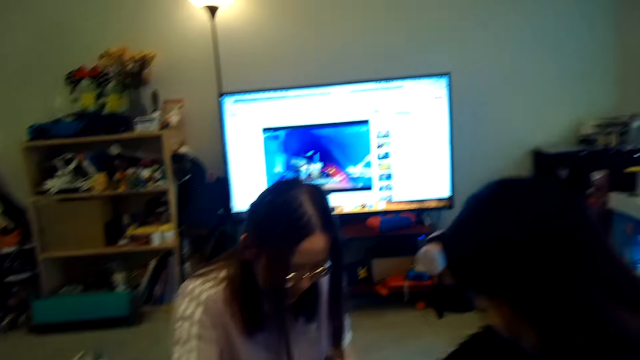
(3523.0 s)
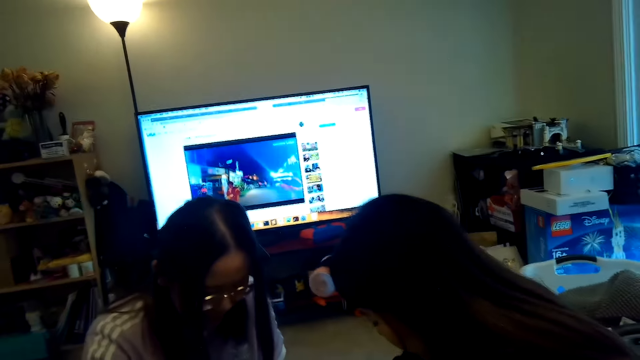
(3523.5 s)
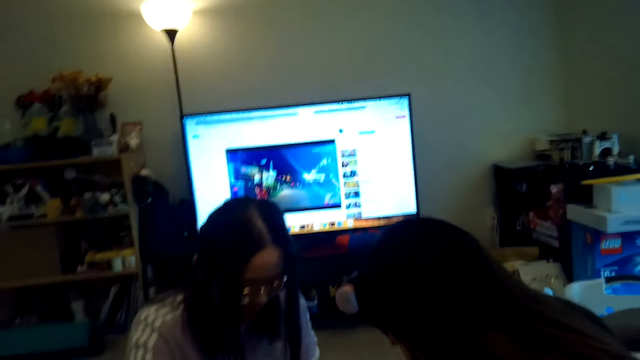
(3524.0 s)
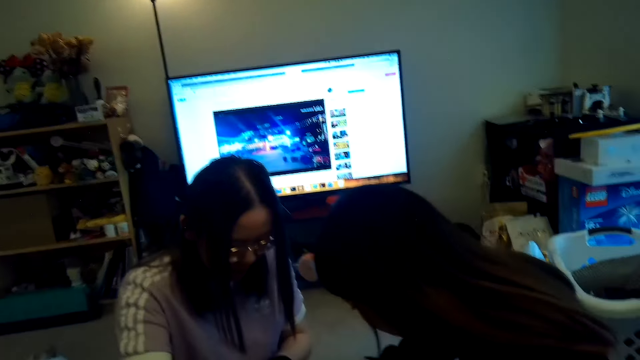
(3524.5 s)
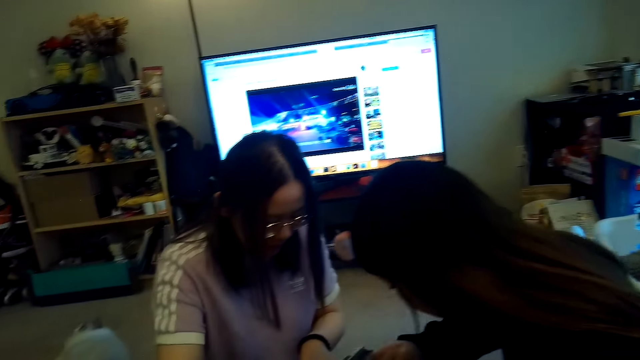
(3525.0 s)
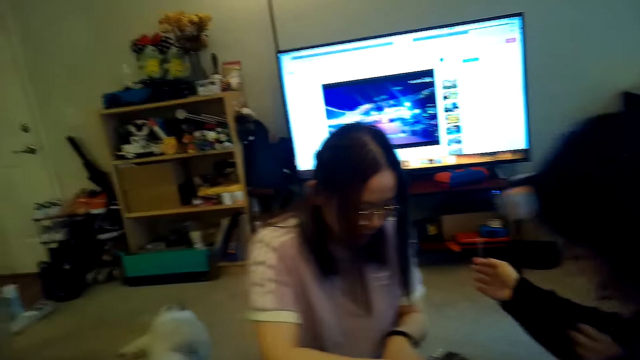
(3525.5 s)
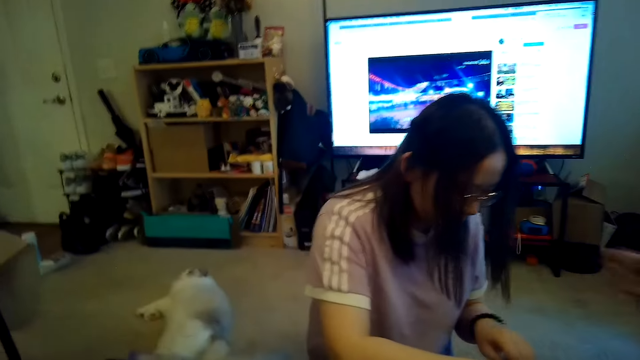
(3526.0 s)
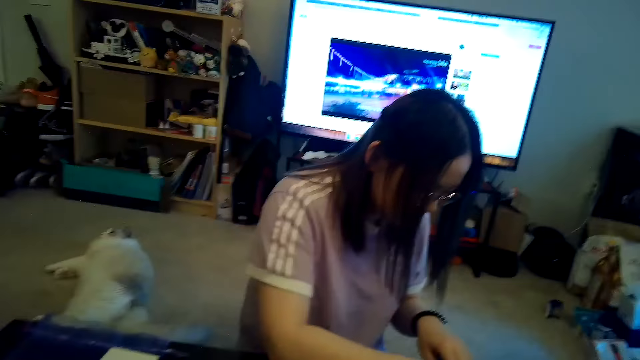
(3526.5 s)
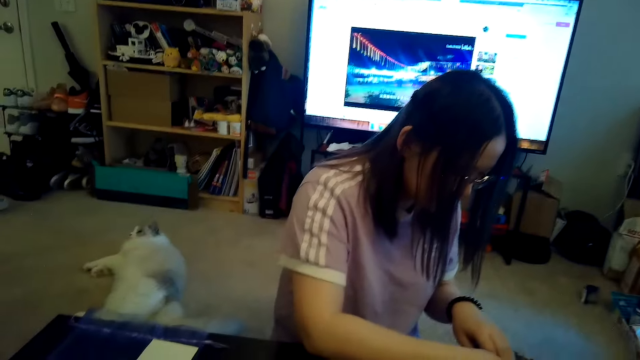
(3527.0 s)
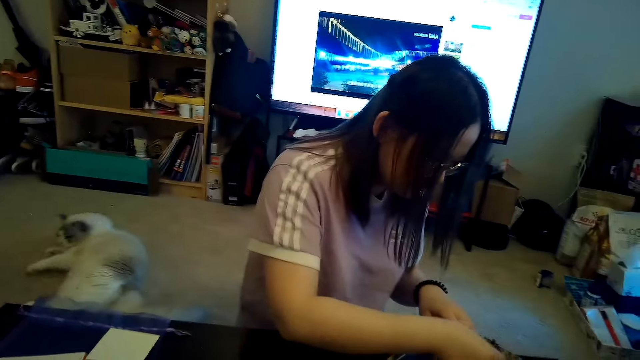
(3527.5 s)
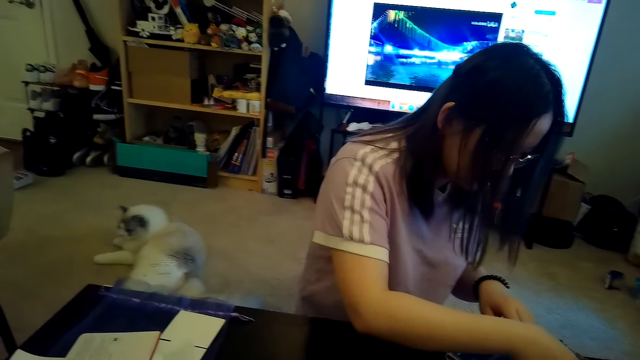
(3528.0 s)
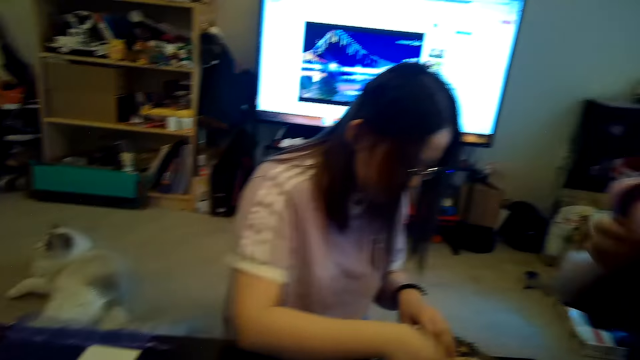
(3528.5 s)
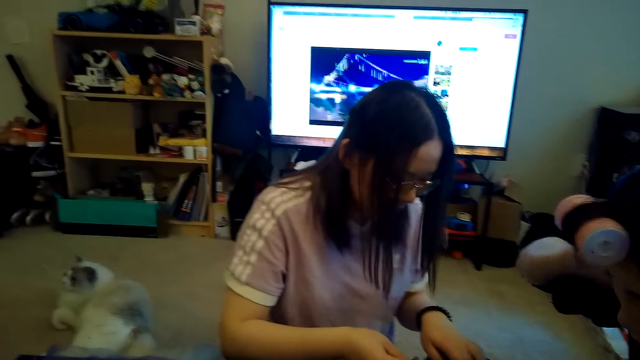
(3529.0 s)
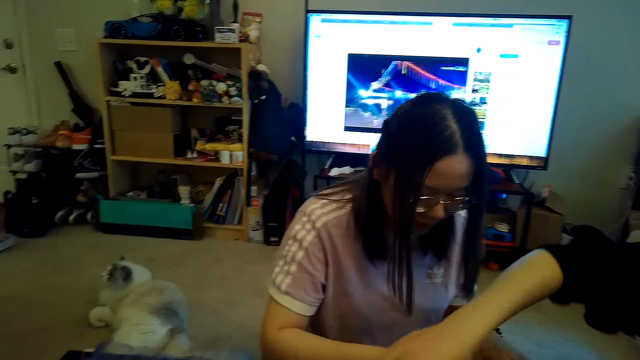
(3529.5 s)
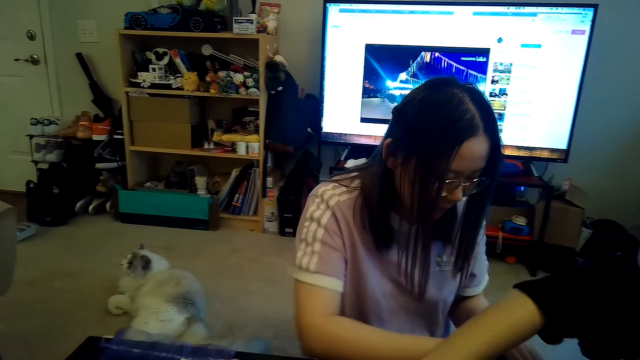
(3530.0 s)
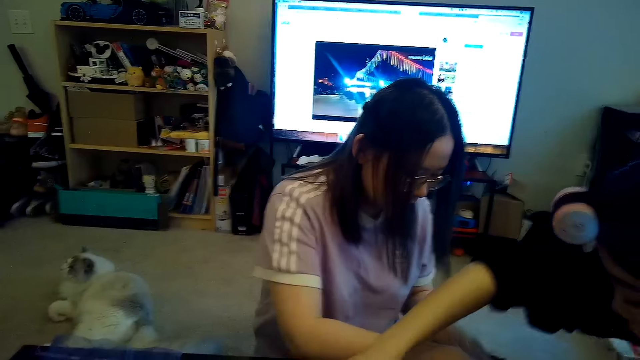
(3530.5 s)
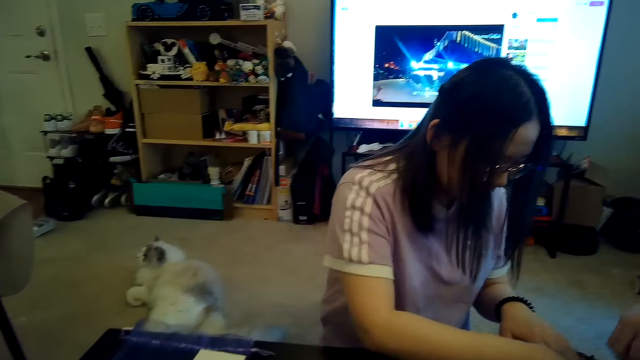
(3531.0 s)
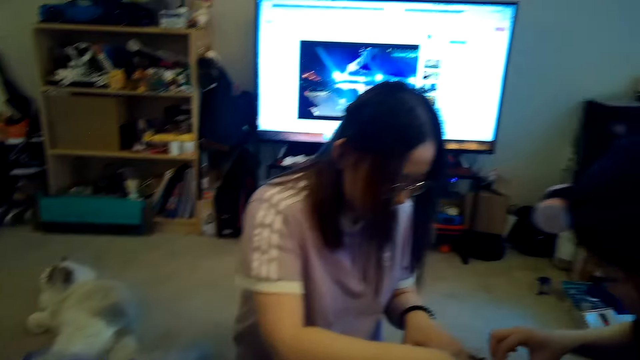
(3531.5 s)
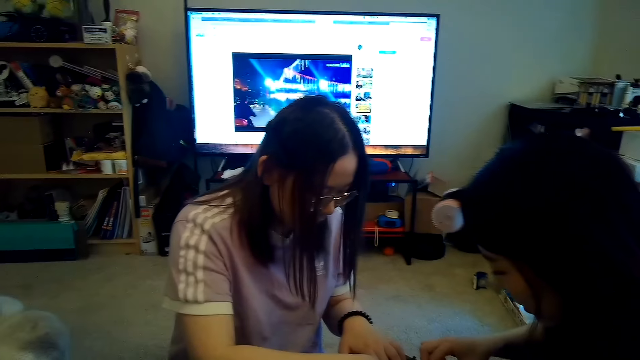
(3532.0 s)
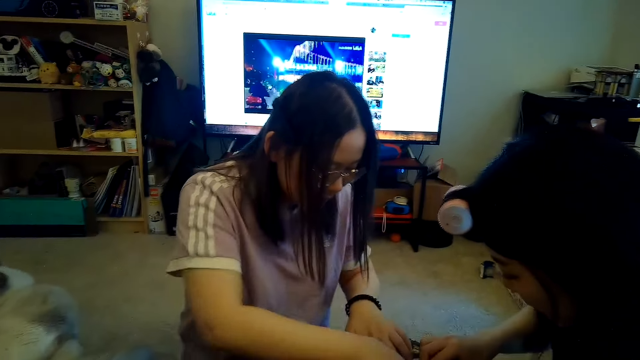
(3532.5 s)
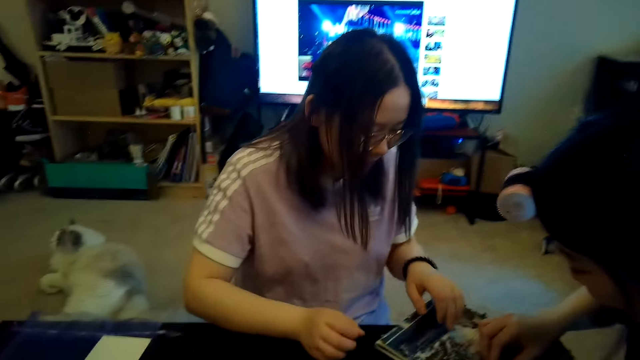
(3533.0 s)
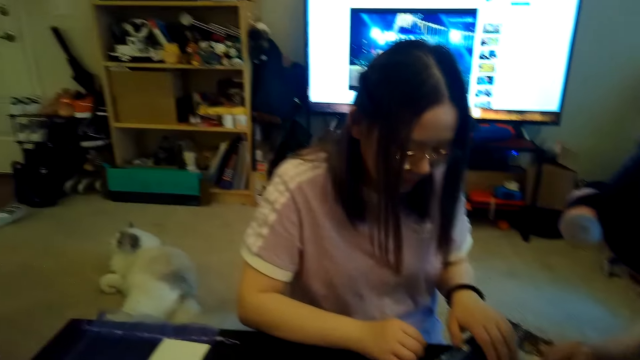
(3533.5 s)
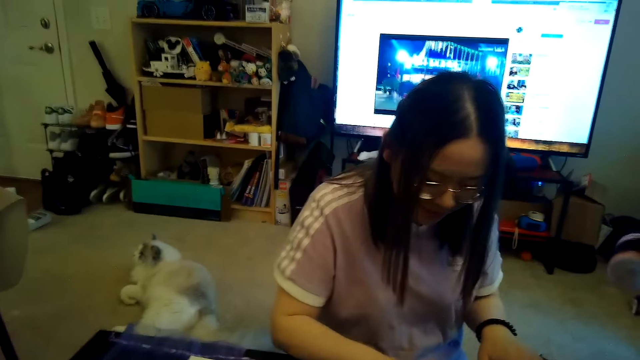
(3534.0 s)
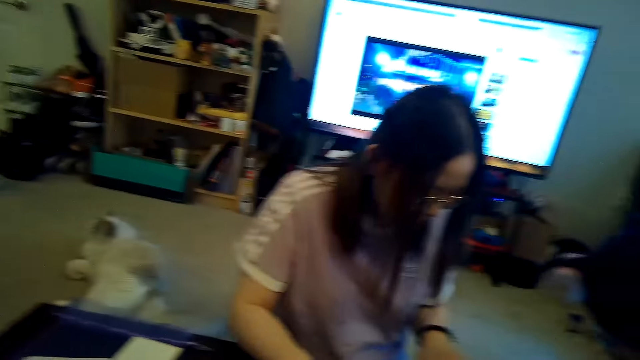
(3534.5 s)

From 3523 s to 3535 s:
A person talks. Another person talks.

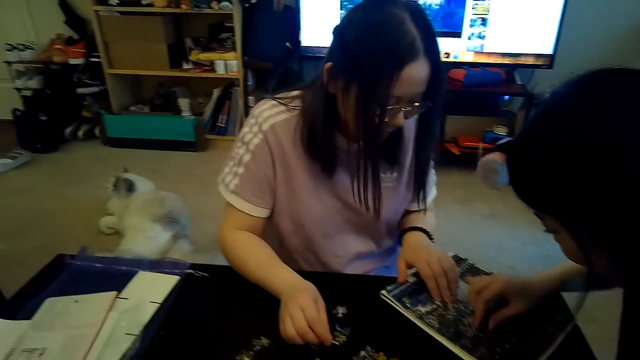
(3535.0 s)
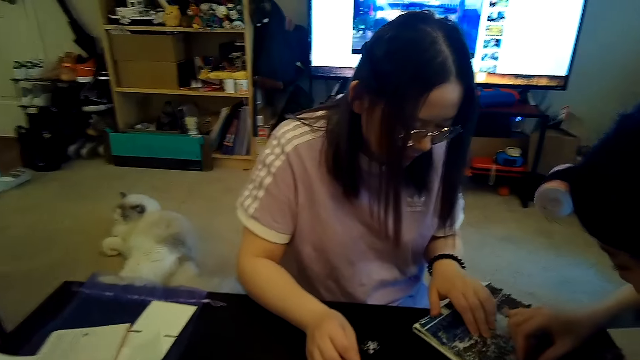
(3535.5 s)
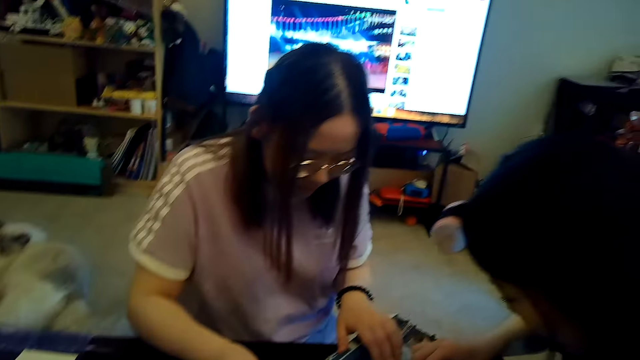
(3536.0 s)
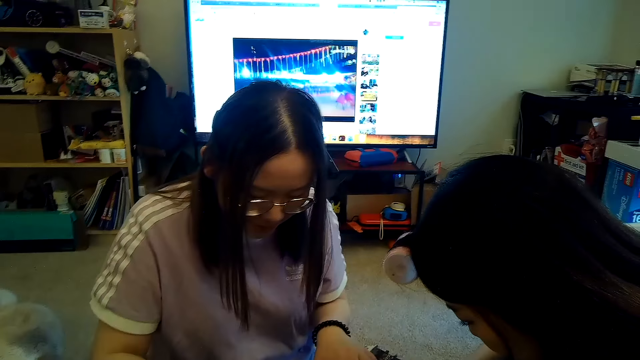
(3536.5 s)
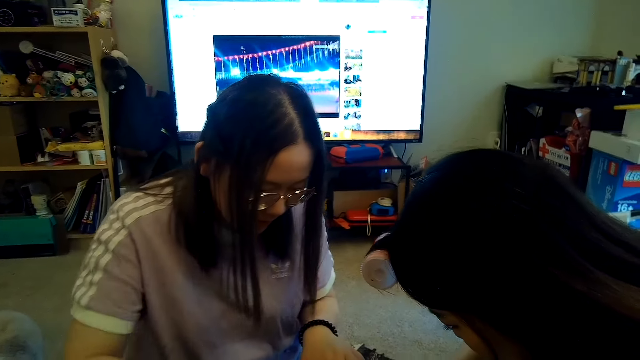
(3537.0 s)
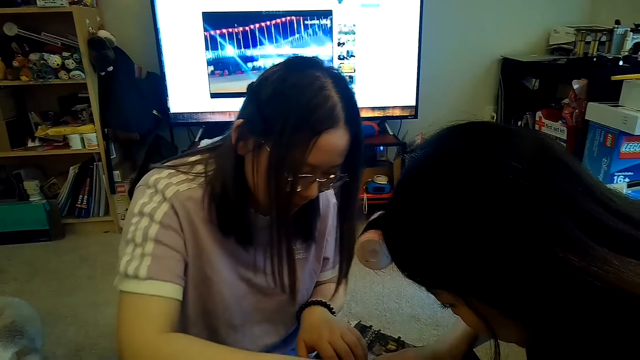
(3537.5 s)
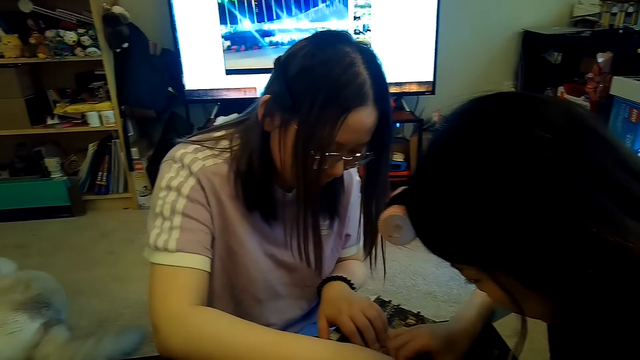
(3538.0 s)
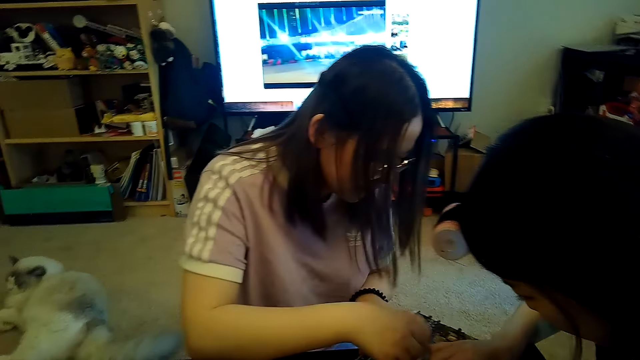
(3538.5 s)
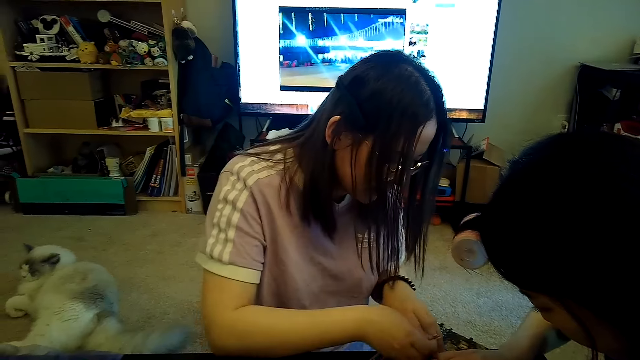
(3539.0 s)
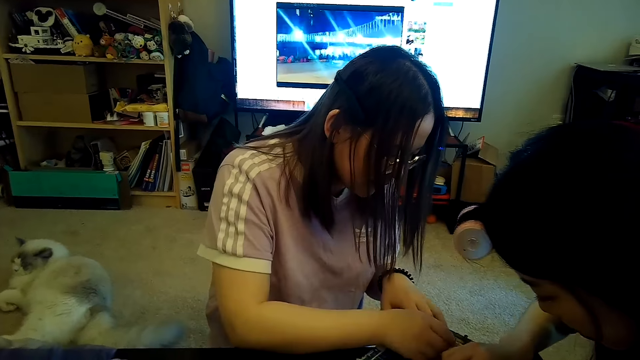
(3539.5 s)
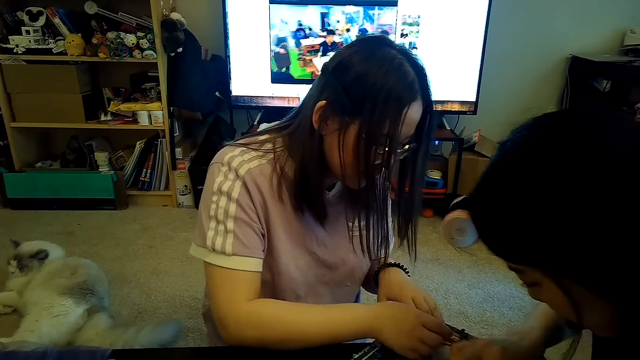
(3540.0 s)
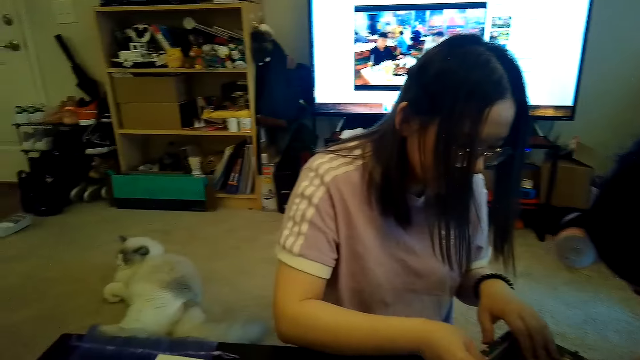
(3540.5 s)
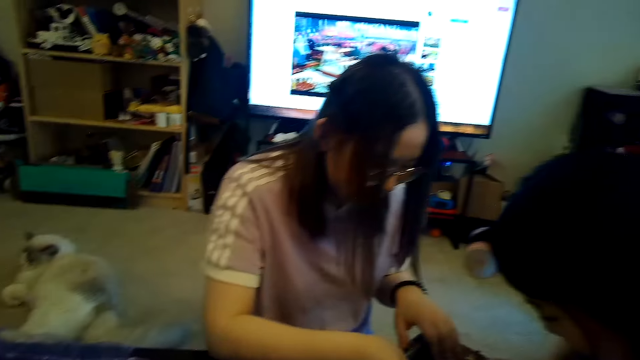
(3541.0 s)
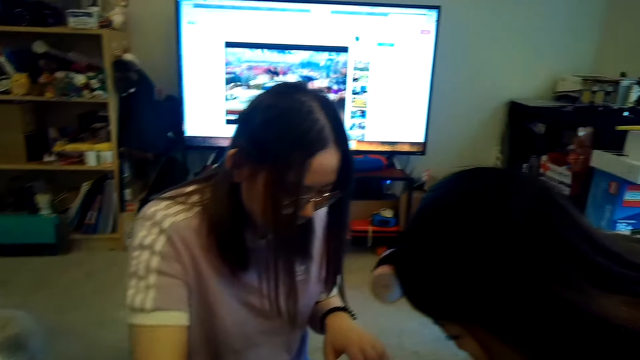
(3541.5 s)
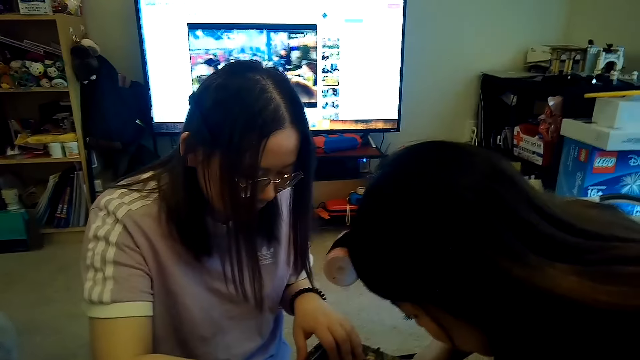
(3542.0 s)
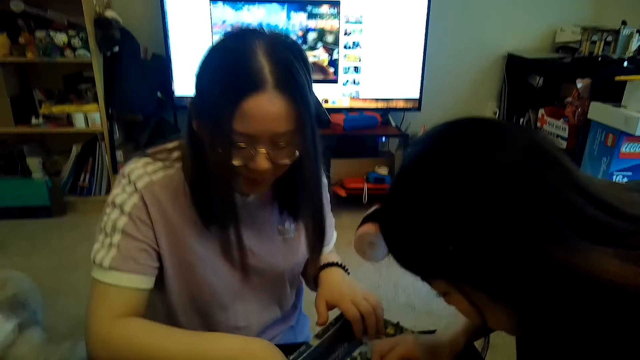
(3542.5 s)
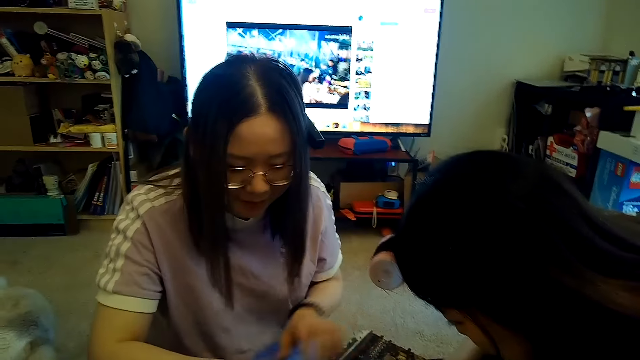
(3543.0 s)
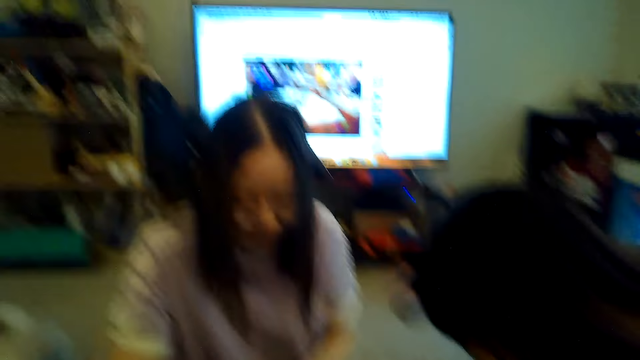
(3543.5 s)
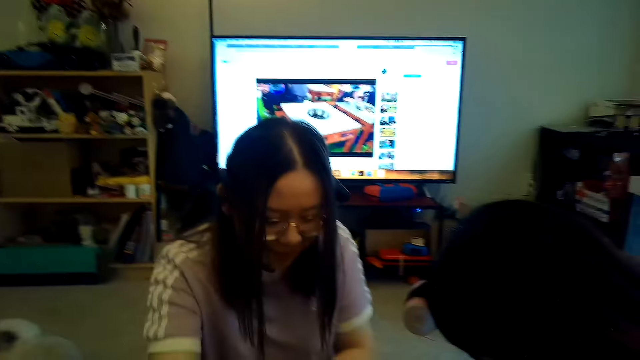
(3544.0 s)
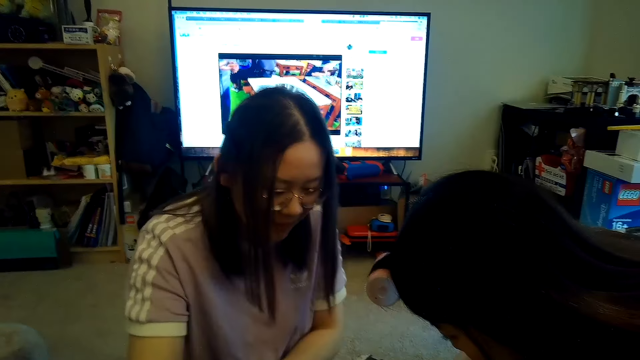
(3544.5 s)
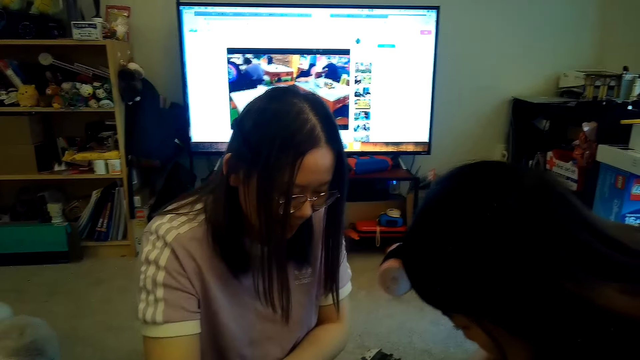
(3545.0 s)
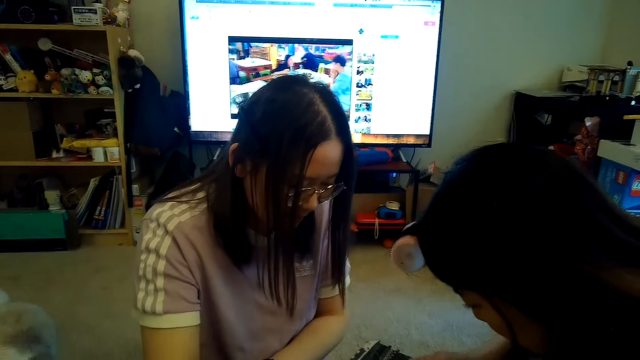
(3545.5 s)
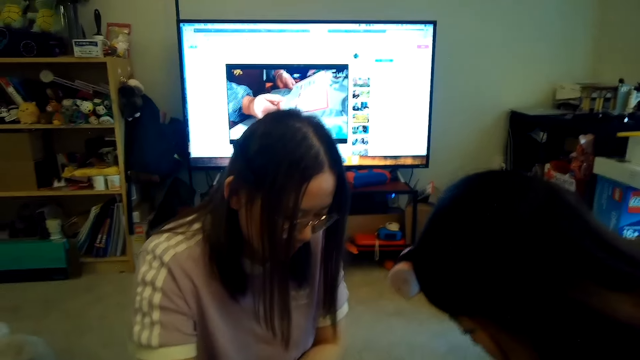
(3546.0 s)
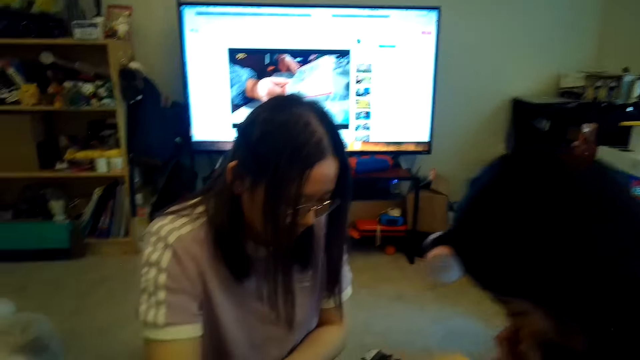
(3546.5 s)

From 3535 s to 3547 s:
A person talks. The camera wearer talks.
